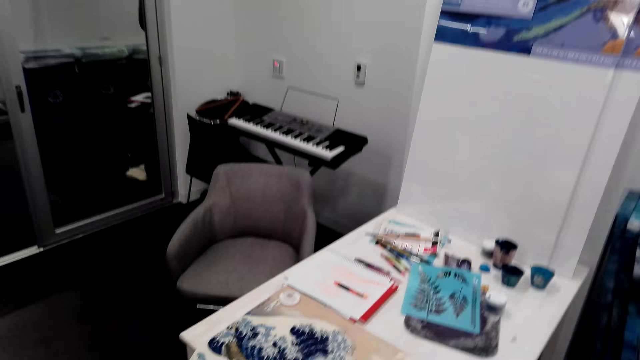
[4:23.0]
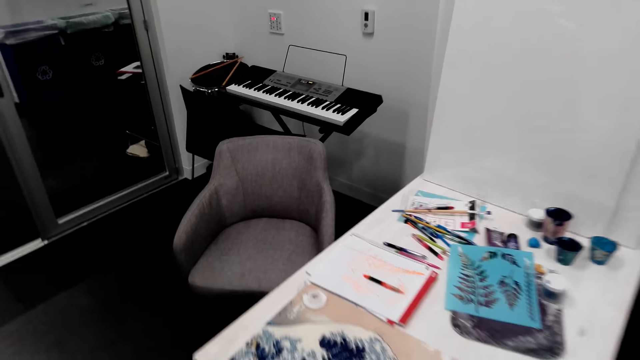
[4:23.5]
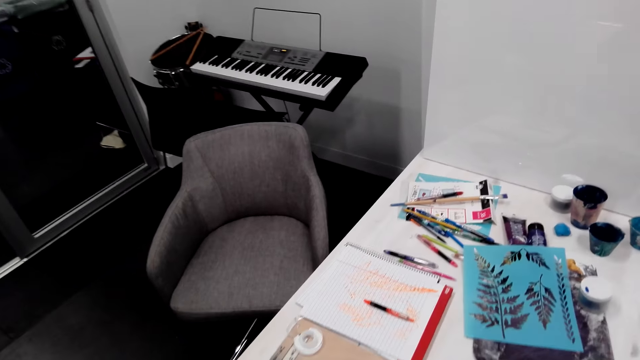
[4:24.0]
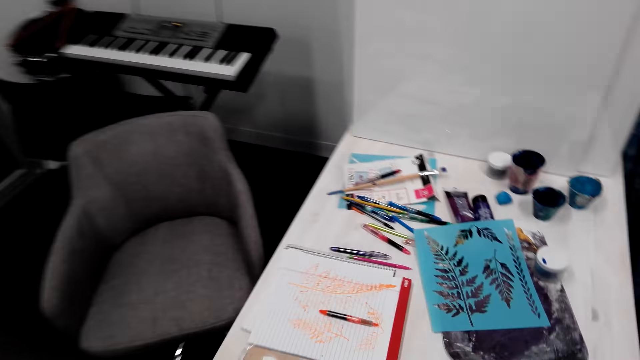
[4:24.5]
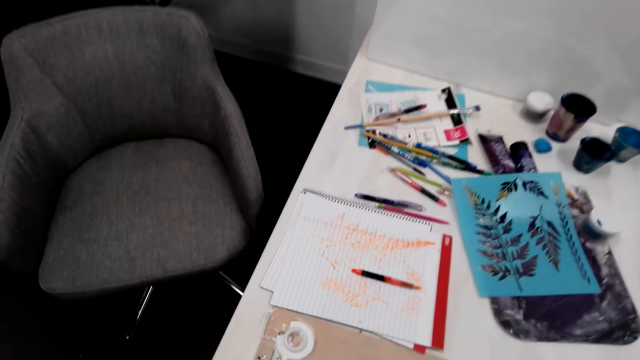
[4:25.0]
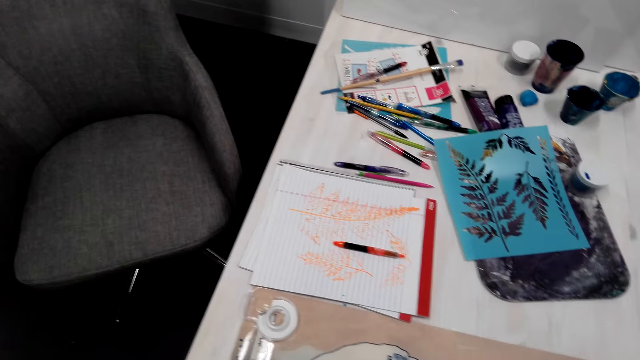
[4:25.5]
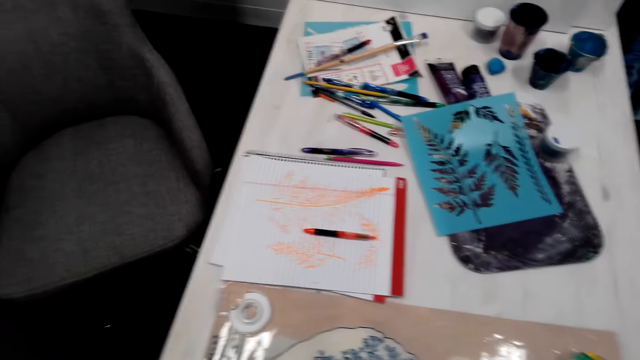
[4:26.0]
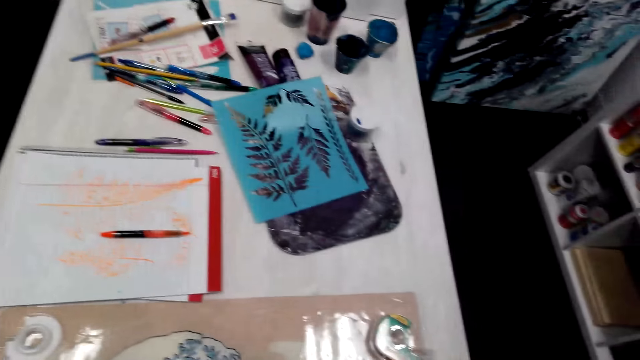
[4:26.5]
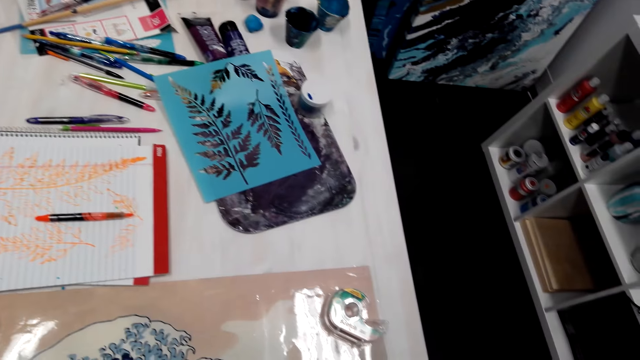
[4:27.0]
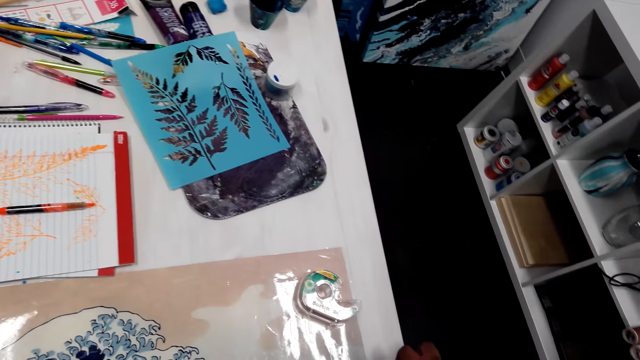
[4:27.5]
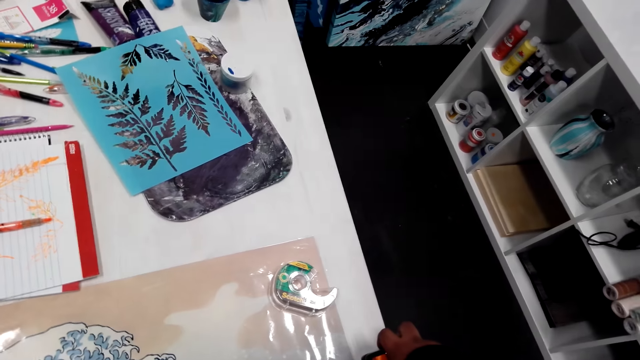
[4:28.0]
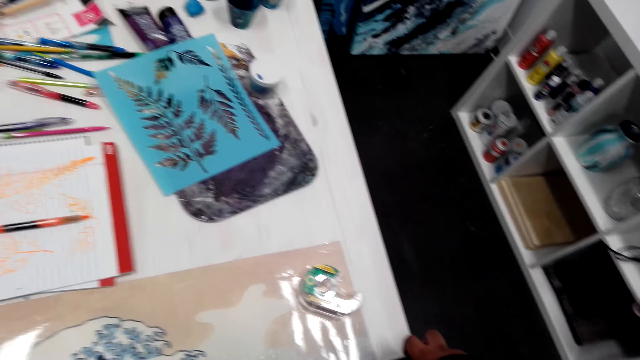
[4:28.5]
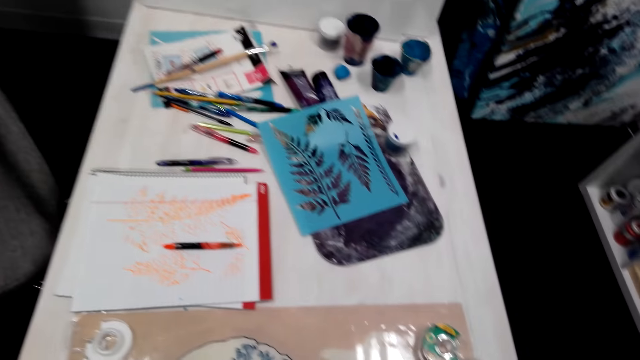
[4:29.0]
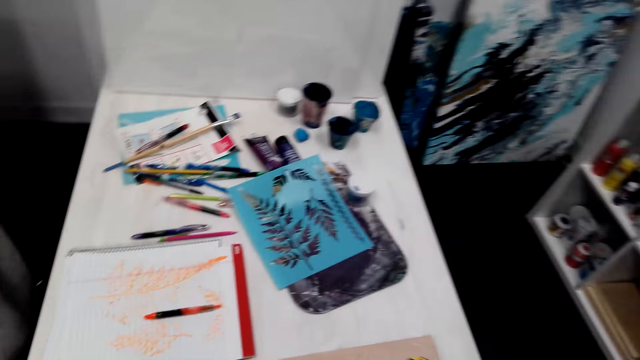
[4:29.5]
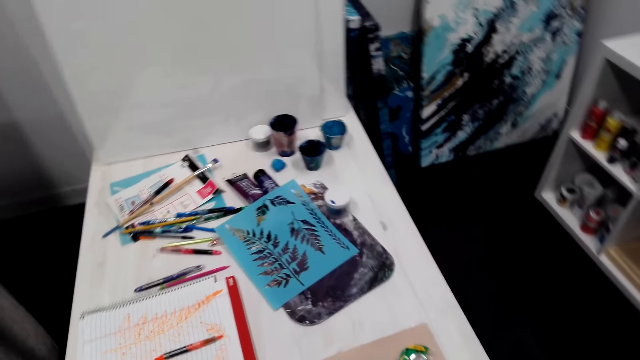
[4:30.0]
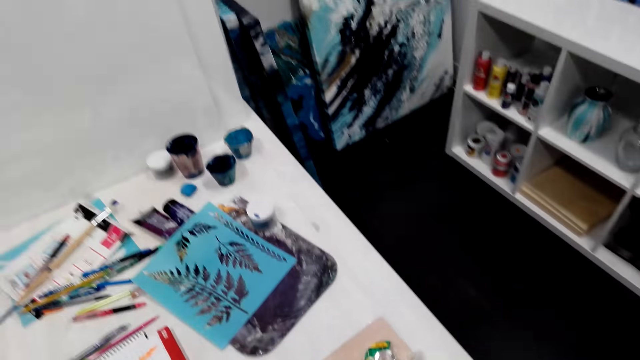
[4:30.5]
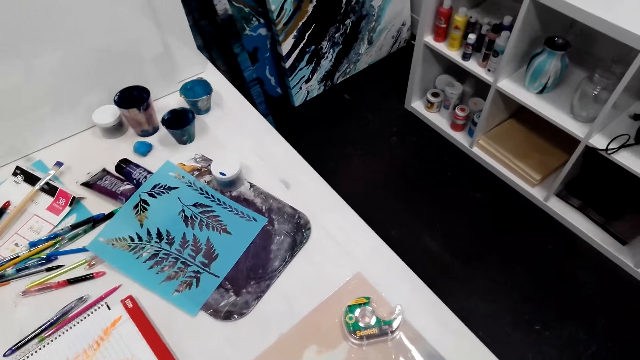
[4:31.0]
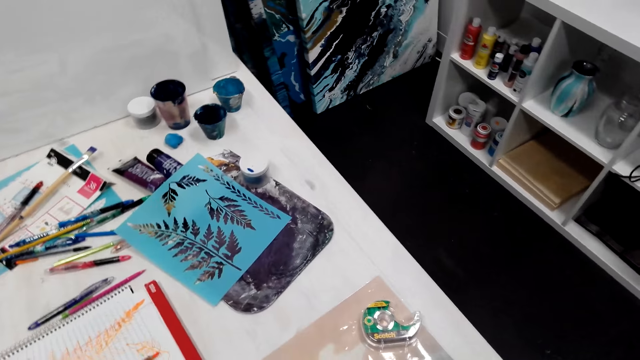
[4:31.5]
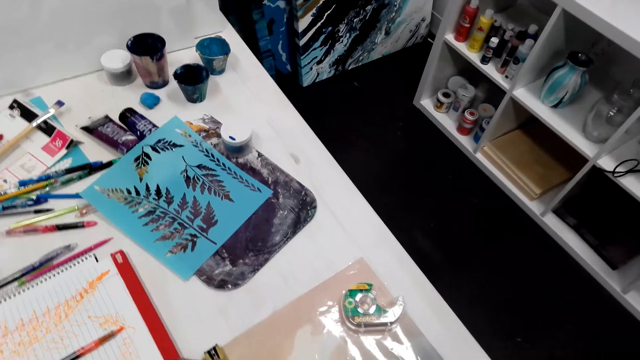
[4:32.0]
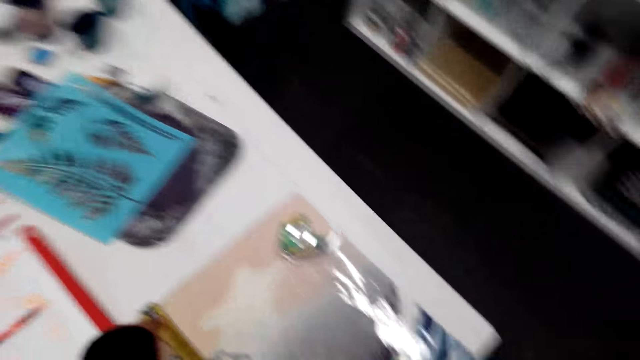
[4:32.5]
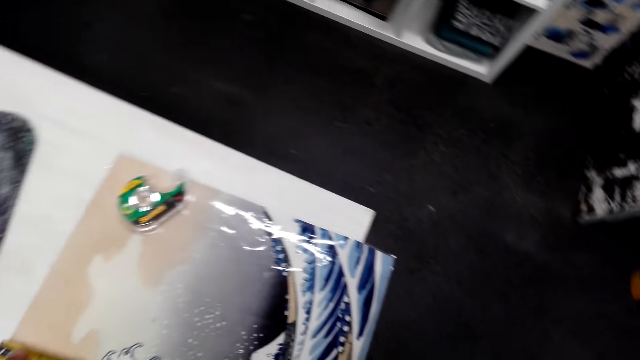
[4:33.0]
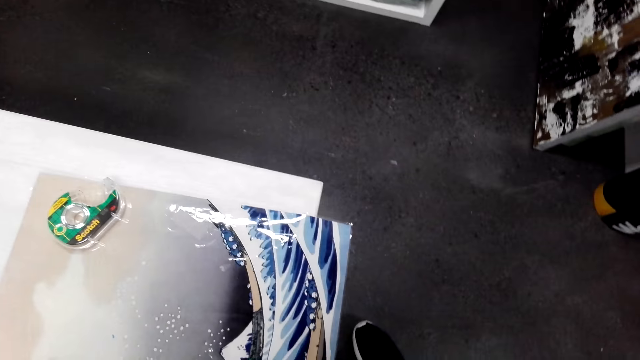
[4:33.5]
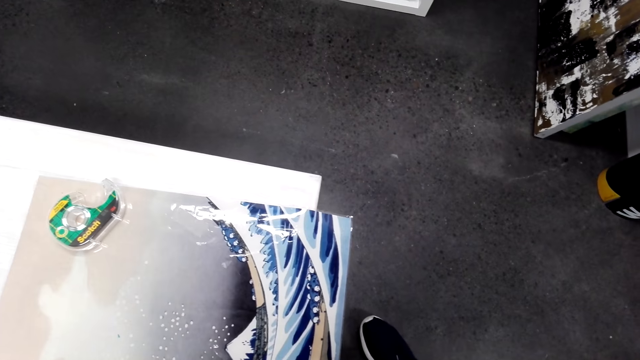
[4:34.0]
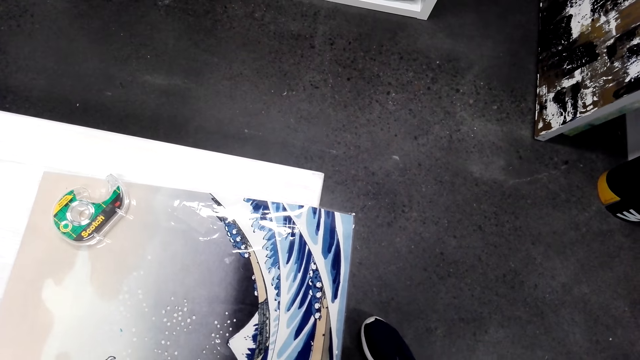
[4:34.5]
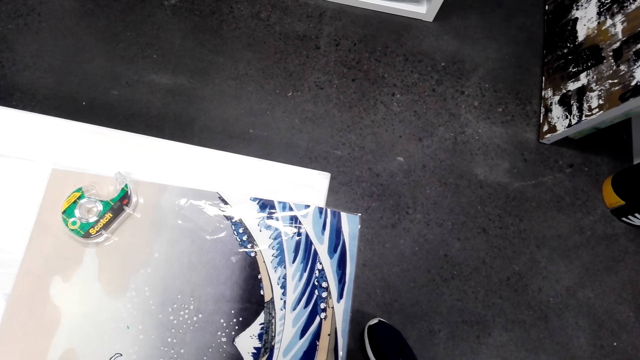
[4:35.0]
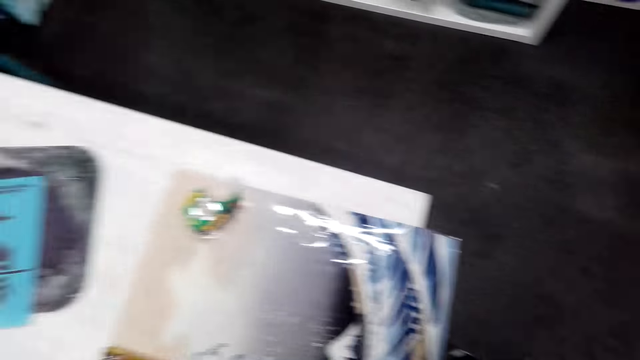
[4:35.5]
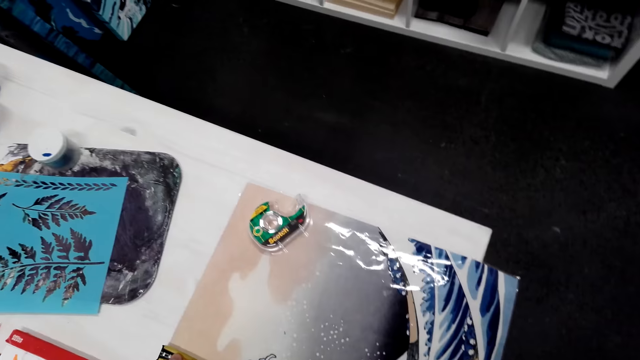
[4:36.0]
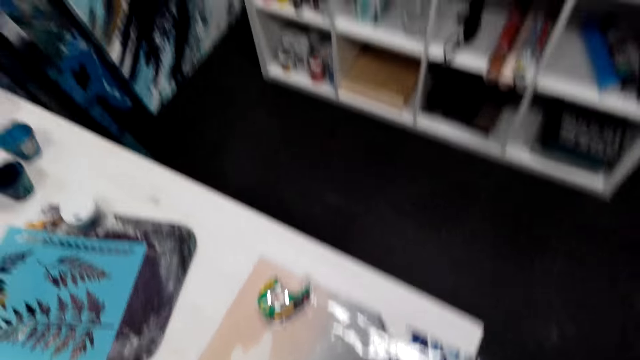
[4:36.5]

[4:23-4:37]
The camera wearer looks around the room.

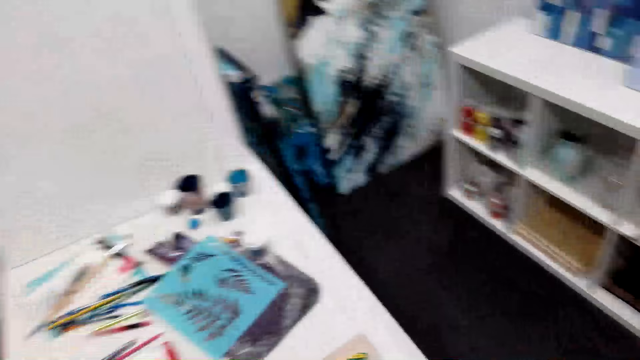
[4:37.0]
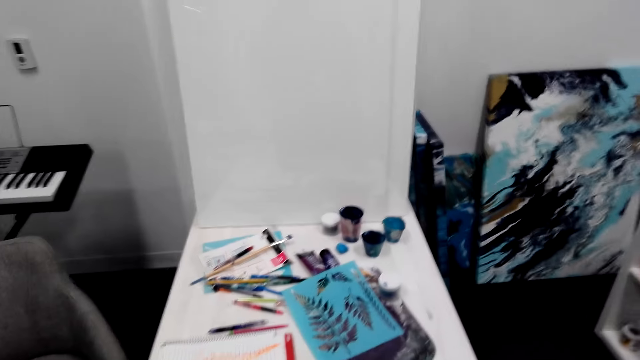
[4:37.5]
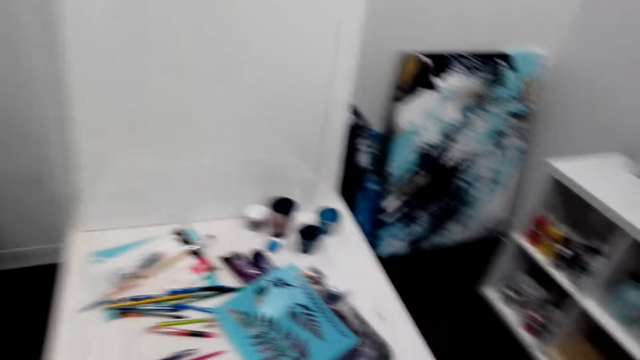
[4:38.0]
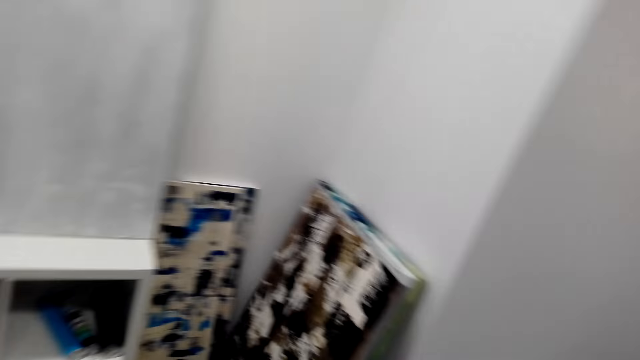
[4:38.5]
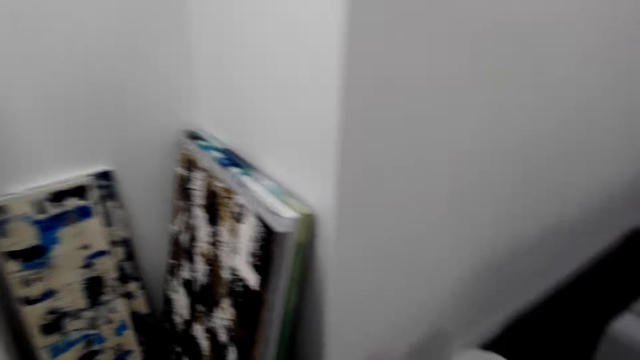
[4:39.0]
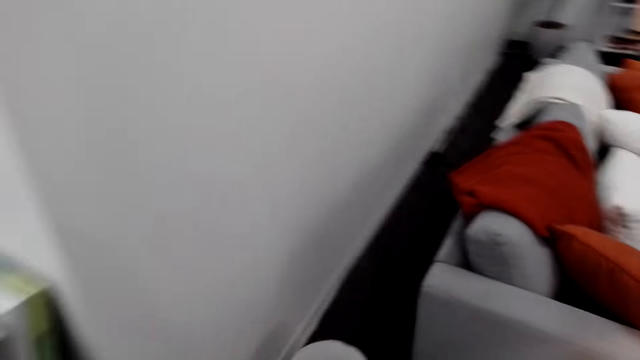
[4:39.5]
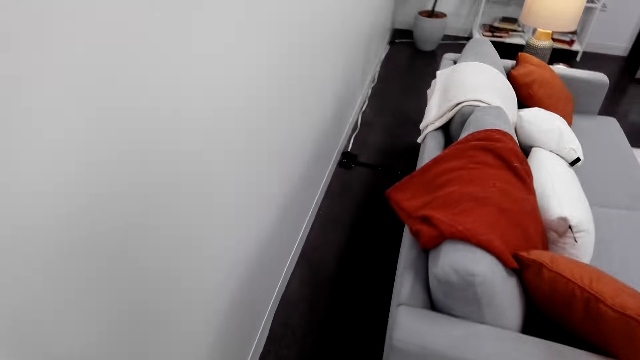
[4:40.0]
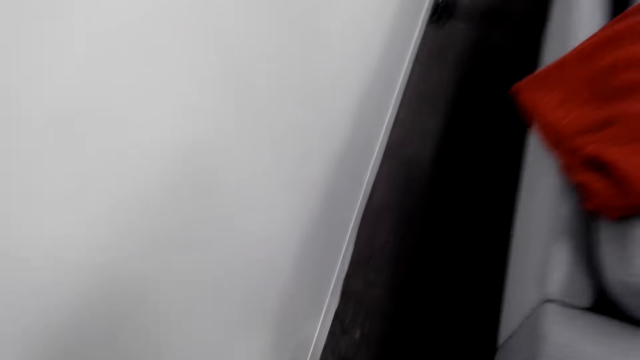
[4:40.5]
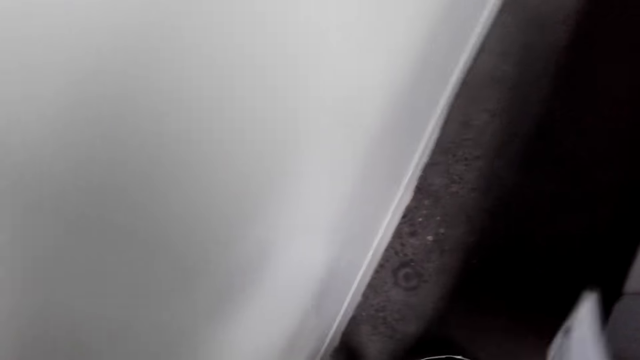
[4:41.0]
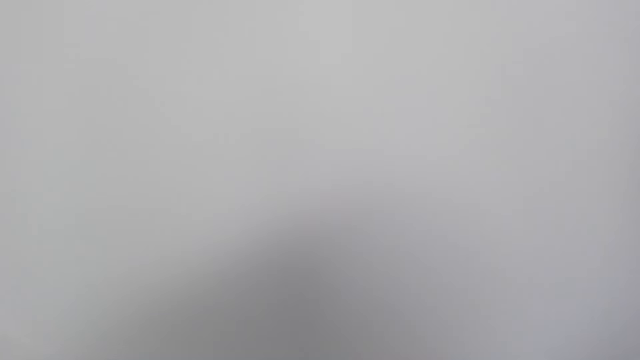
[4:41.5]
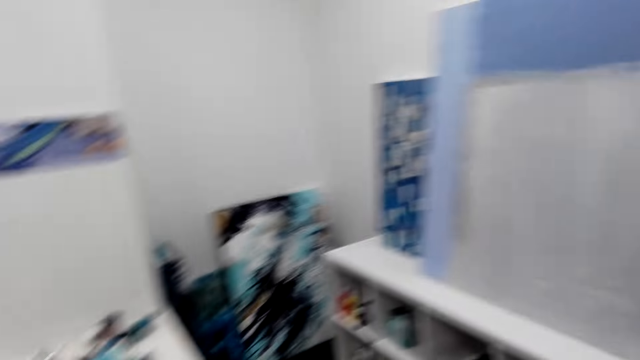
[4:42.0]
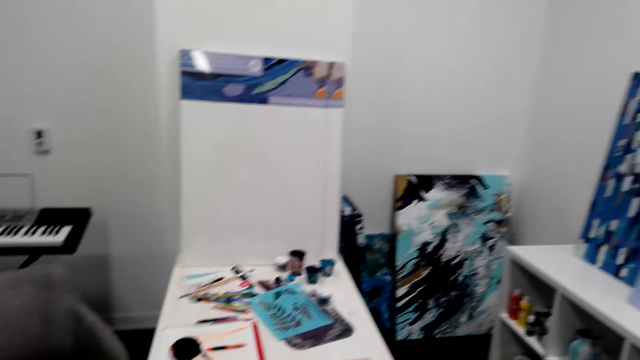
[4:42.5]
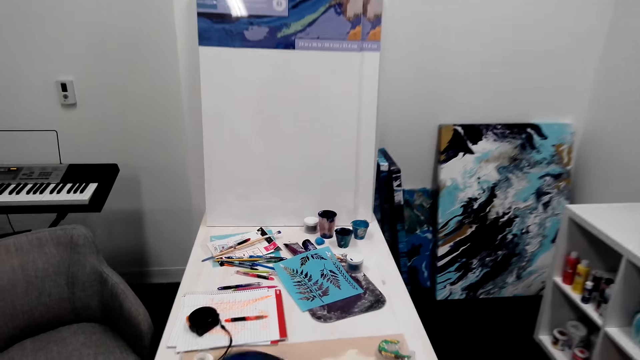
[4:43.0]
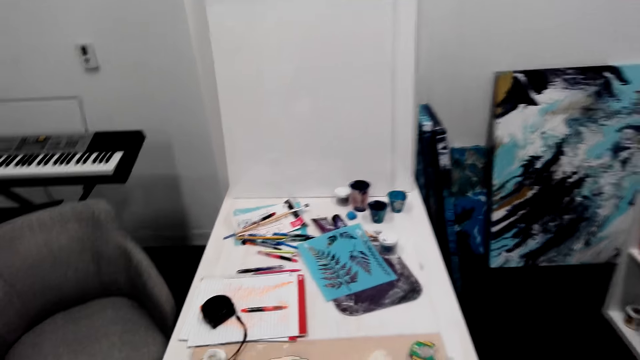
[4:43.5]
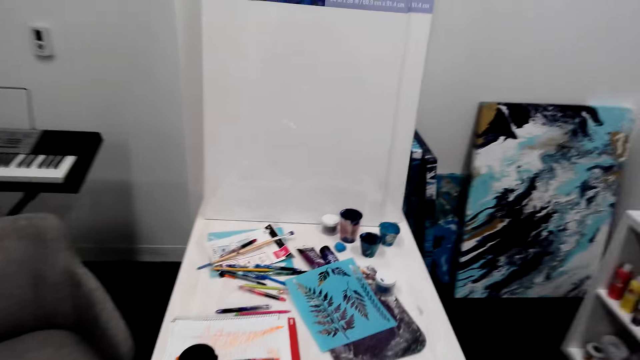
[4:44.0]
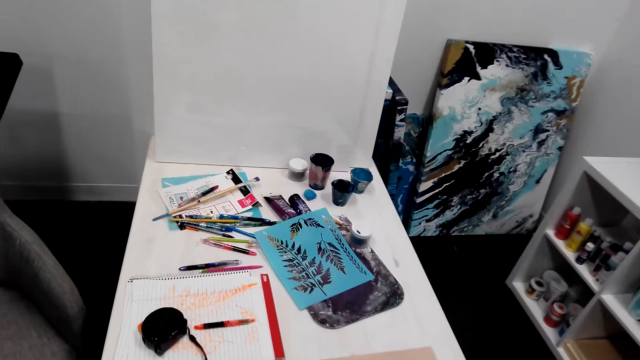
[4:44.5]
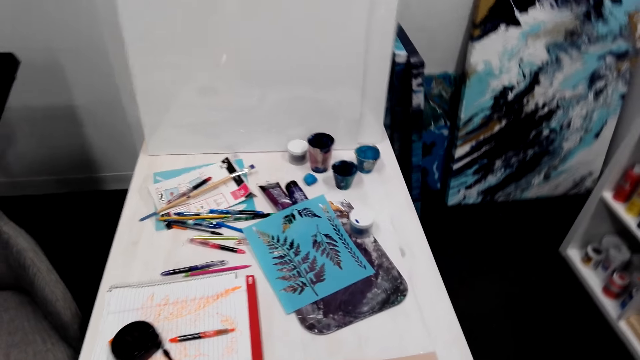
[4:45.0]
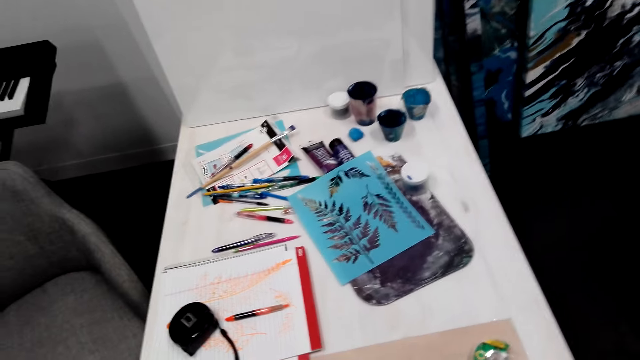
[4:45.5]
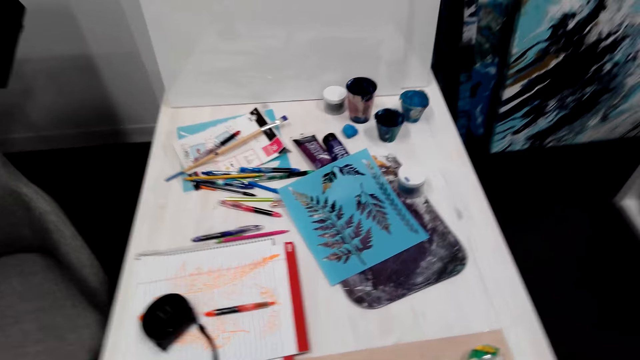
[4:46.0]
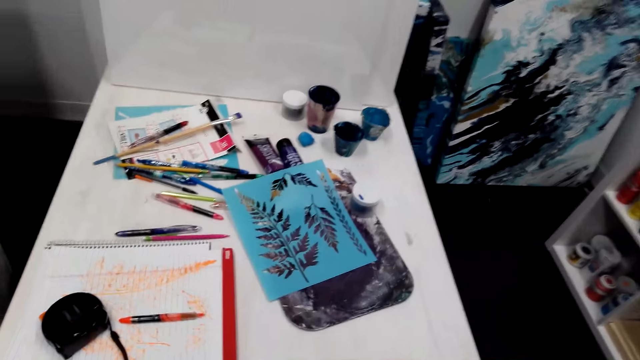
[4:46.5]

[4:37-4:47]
The camera wearer moves around the room.
